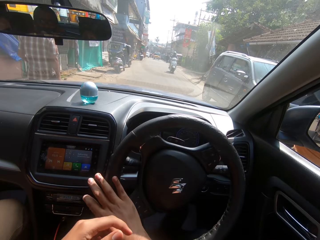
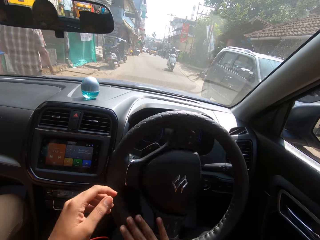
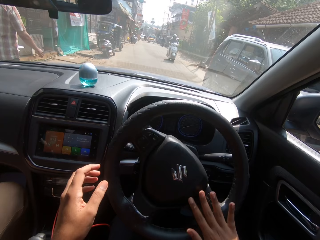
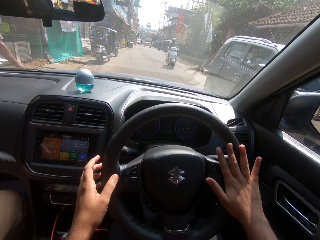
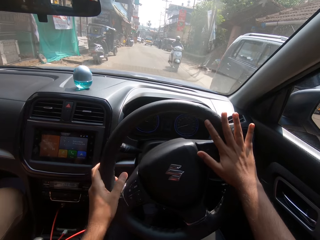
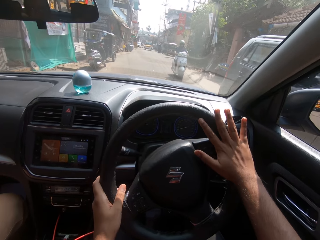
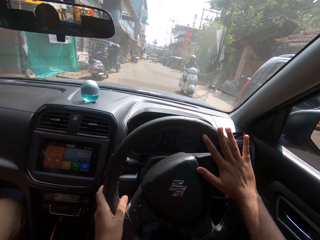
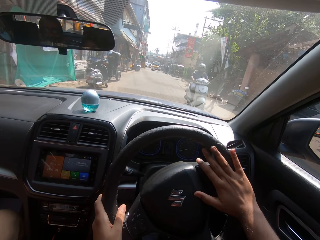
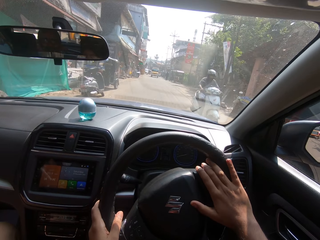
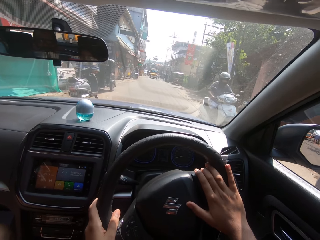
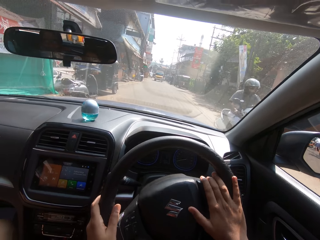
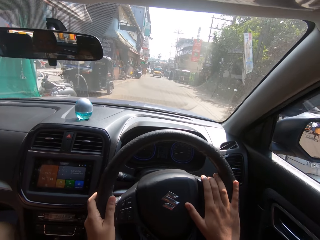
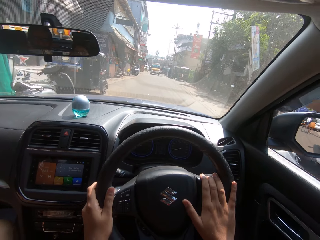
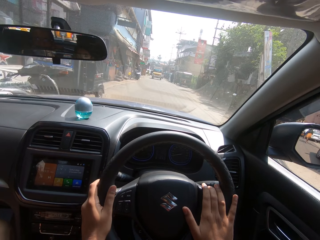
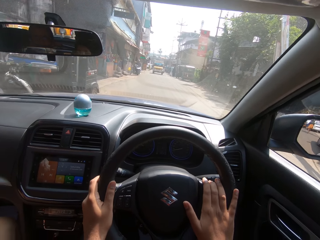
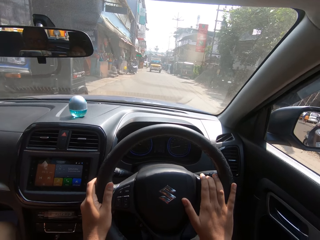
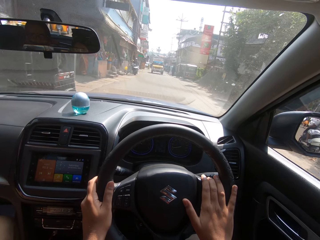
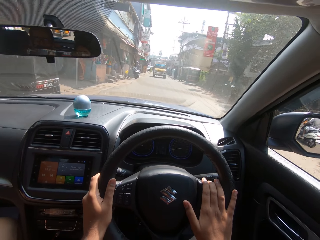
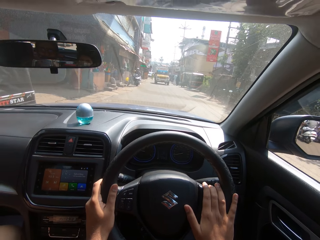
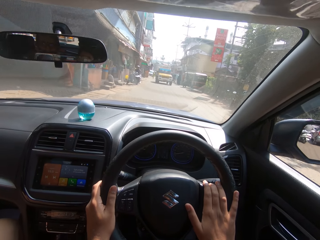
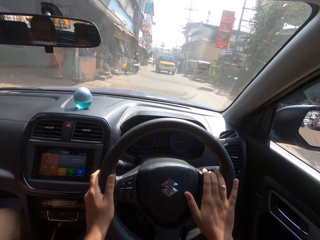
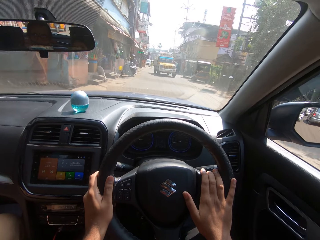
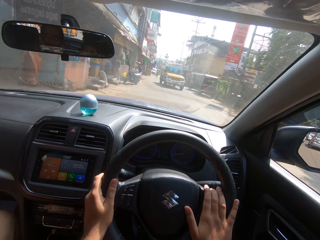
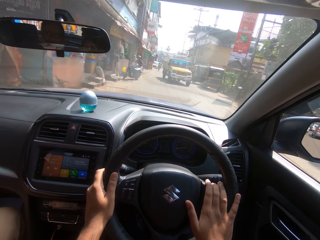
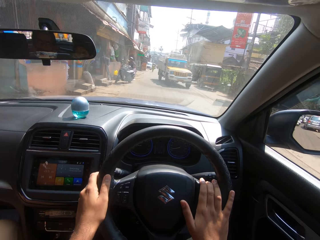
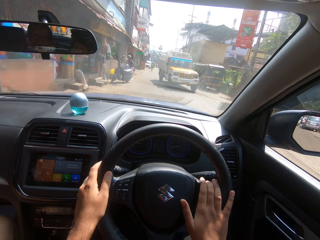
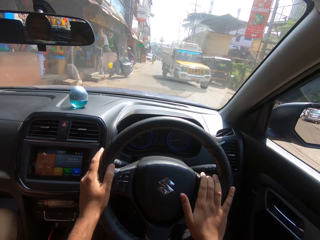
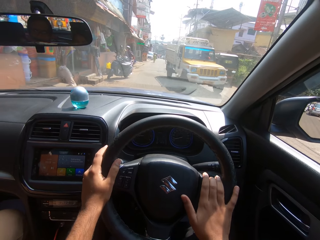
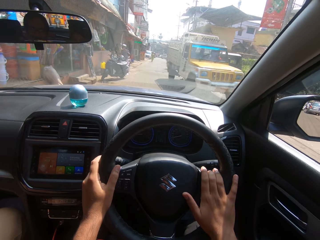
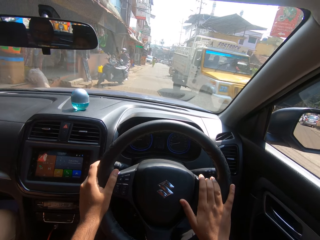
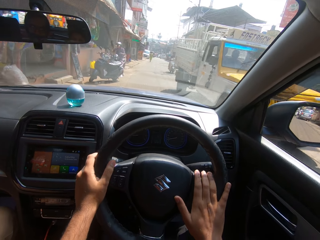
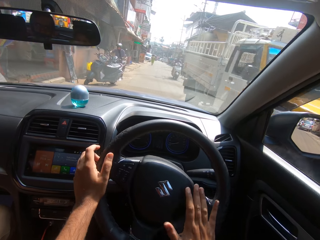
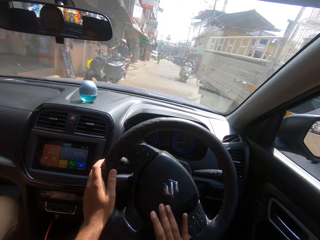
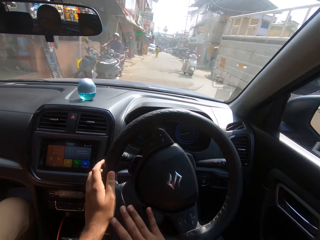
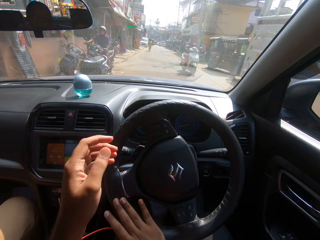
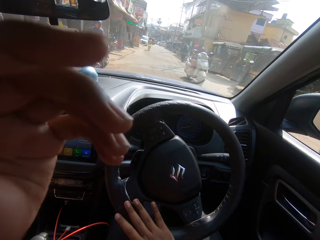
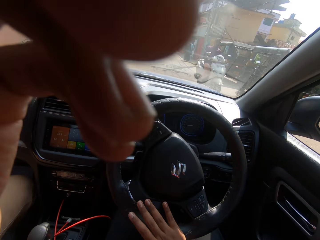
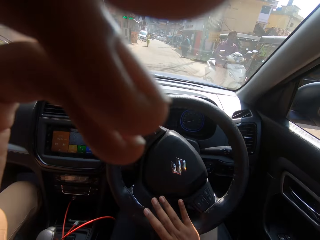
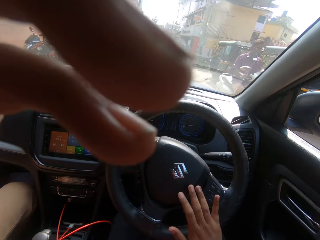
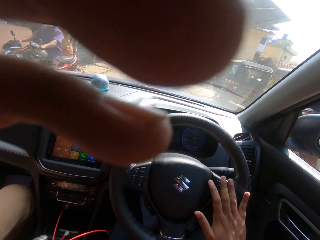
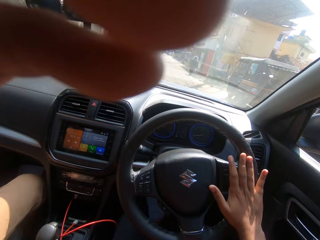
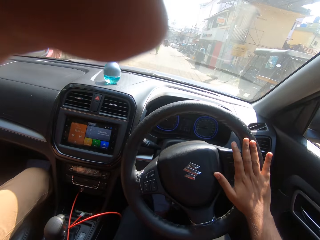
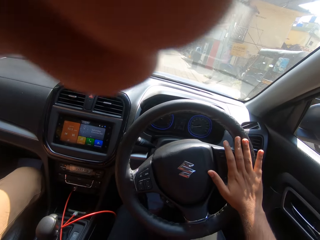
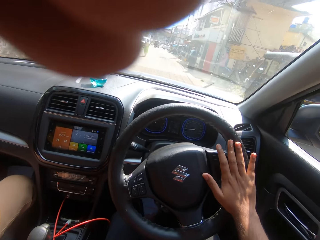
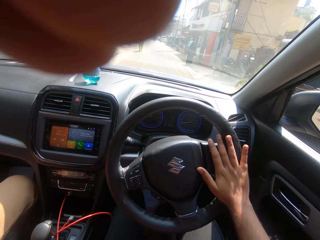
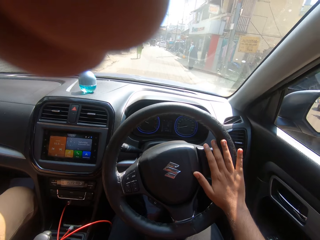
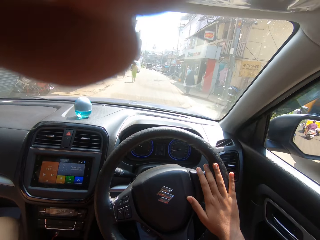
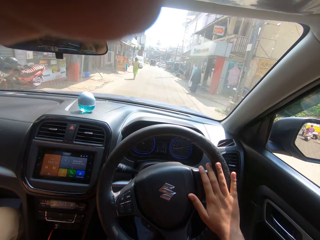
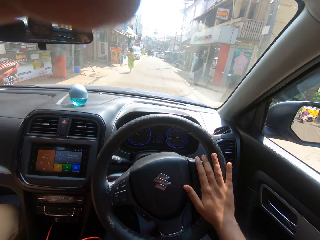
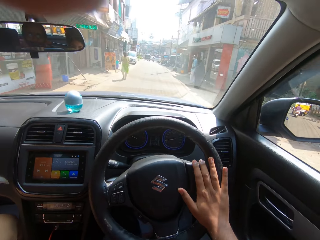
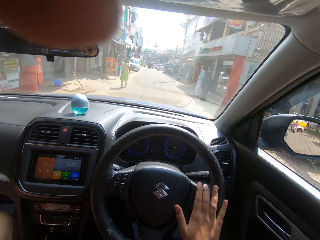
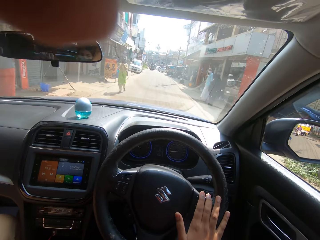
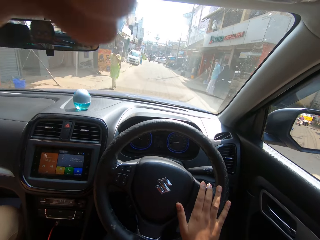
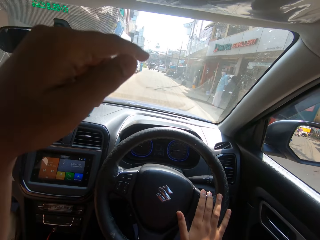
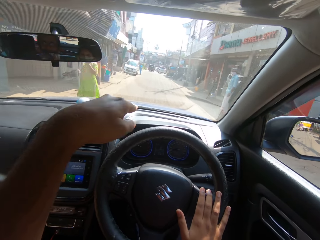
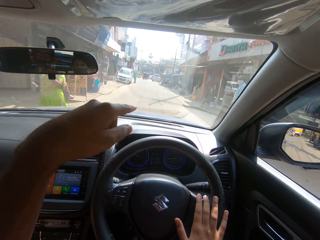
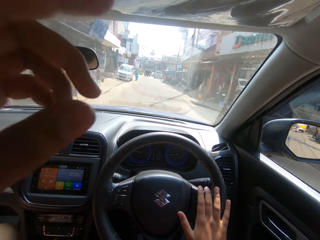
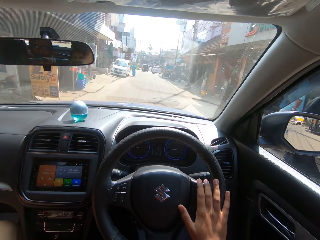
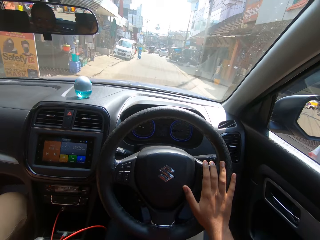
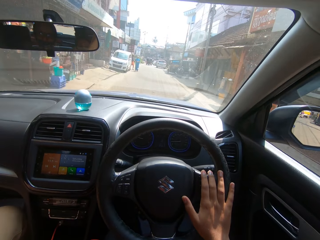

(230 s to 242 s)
The camera wearer fixes the camera on the head.

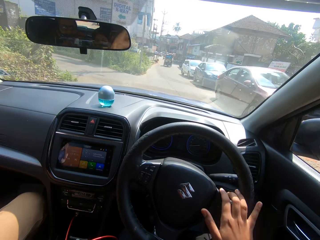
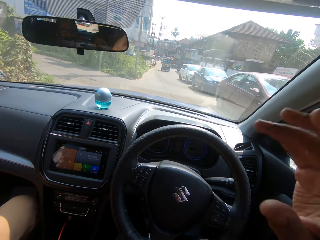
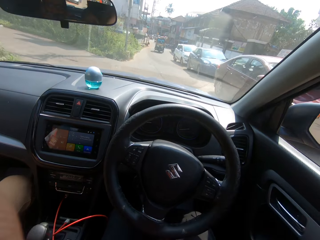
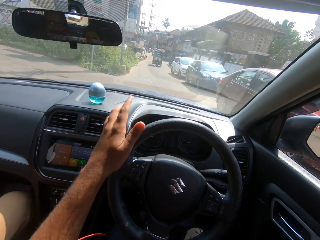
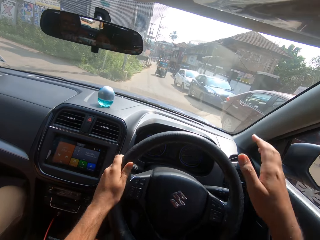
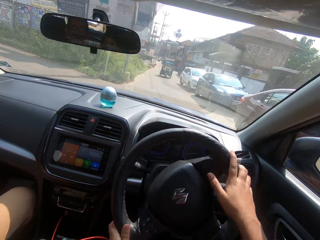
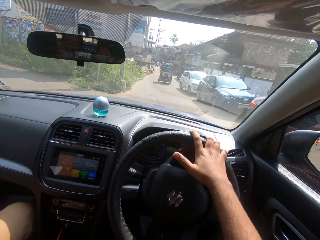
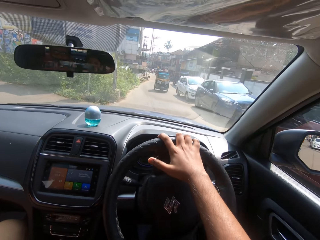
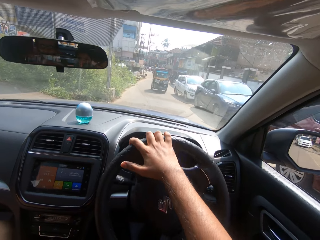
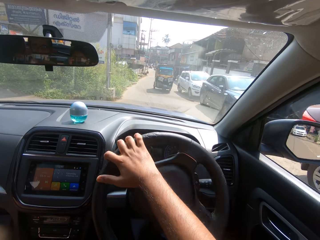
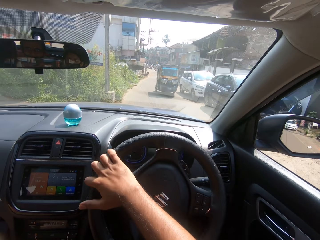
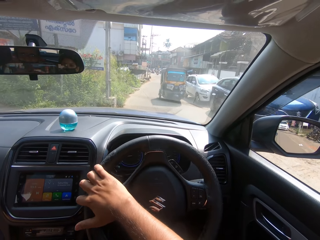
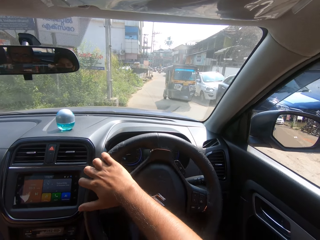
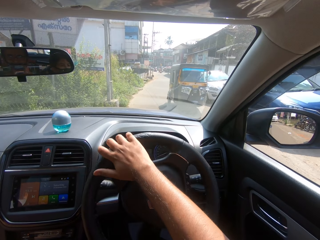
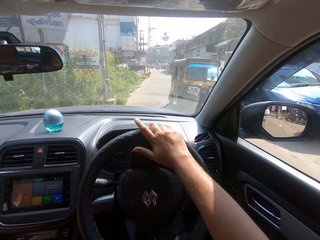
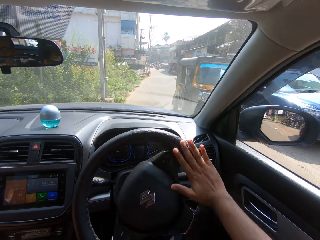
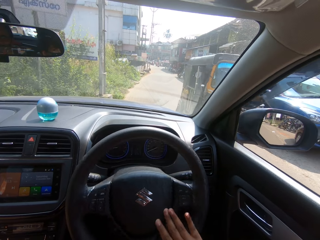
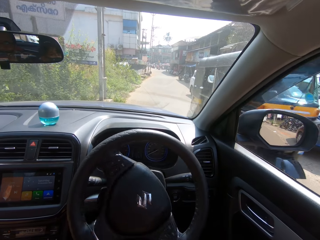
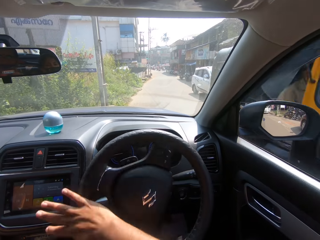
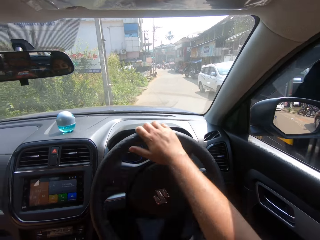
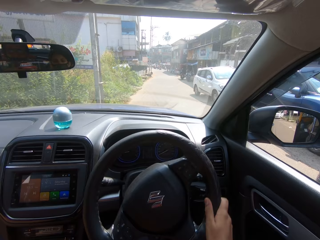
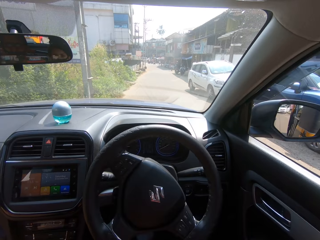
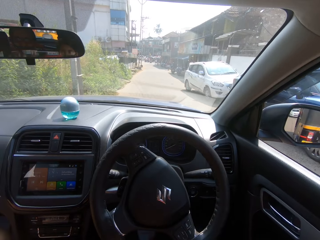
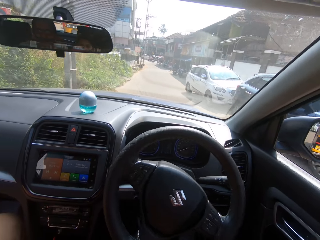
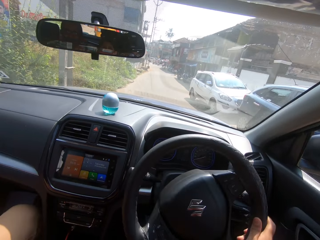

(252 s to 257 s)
The camera wearer drives the car on the road.

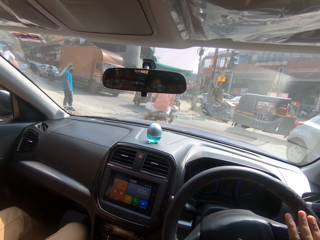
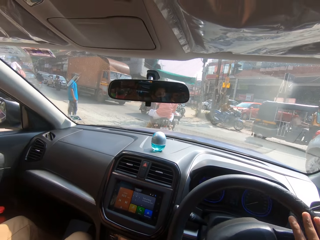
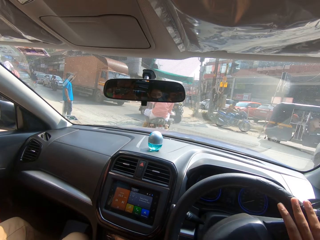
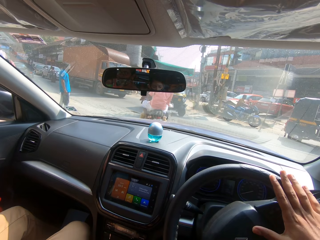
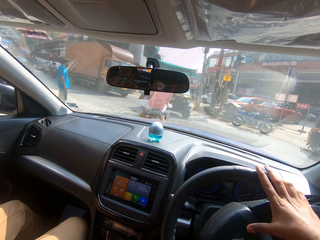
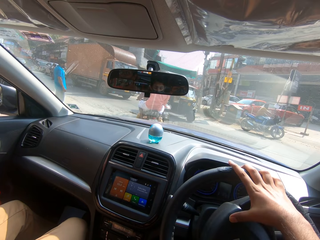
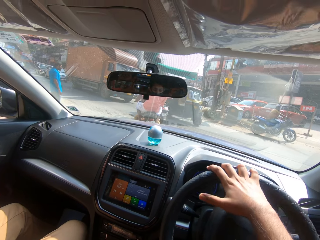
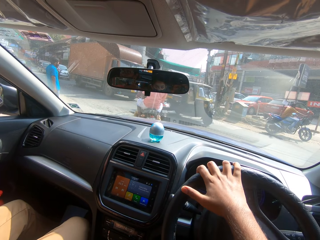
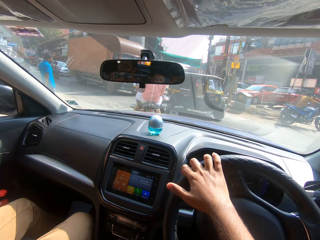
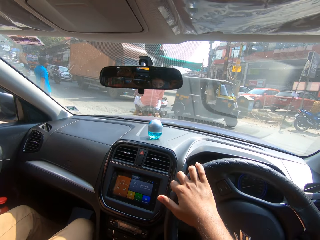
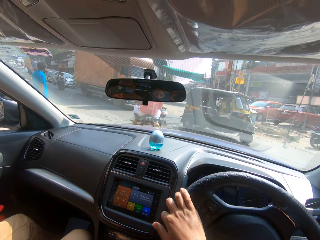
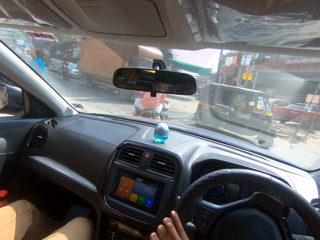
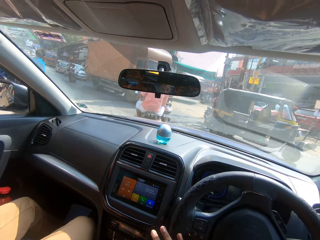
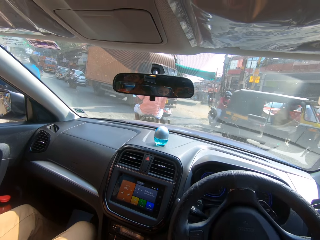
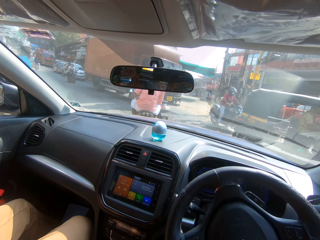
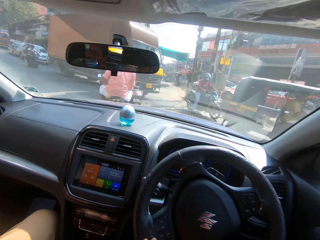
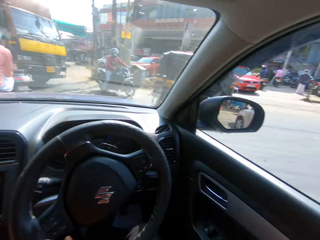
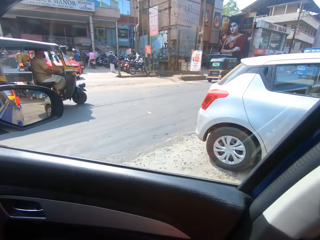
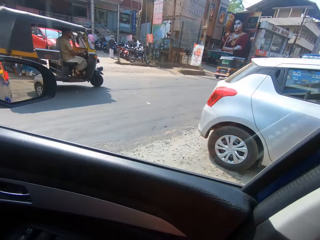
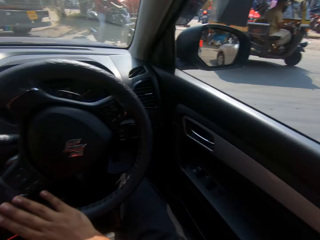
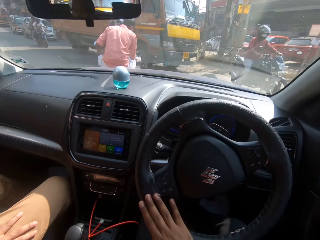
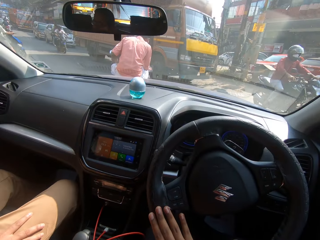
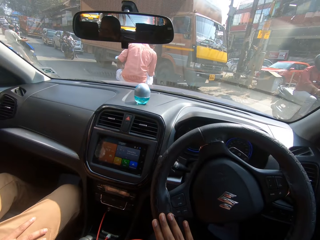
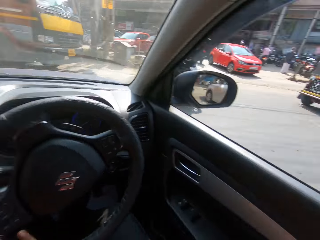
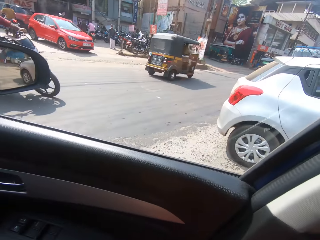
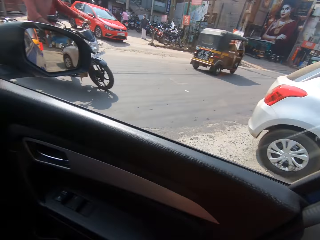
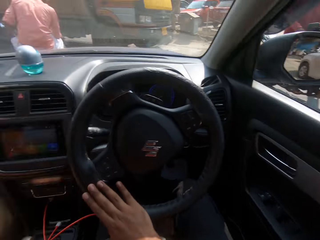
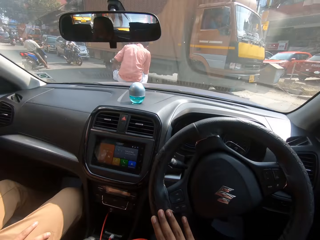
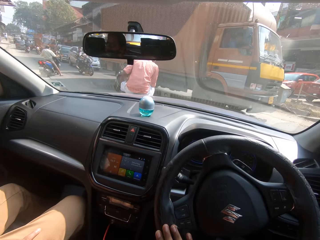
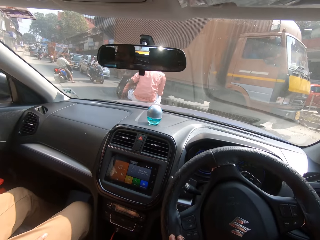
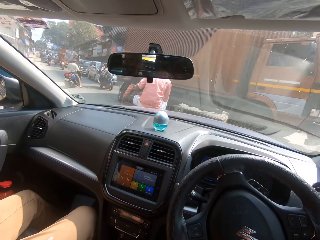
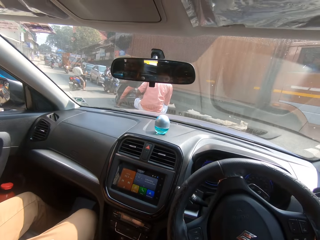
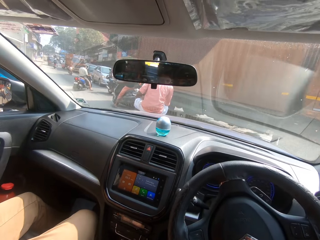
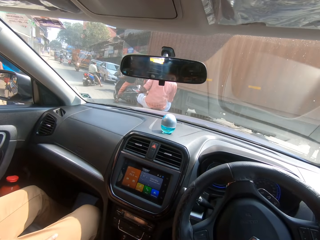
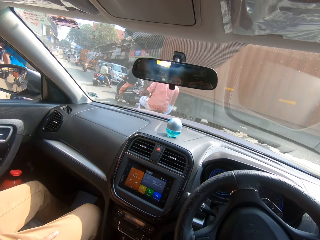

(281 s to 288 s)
The camera wearer drives the car on the road.
